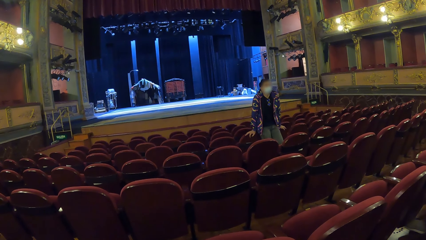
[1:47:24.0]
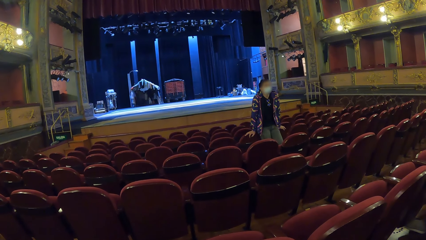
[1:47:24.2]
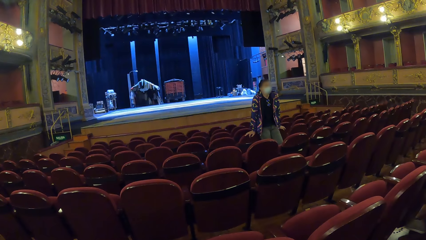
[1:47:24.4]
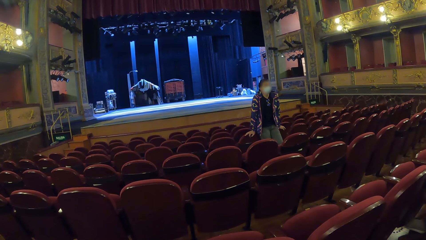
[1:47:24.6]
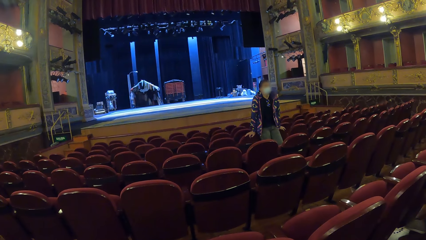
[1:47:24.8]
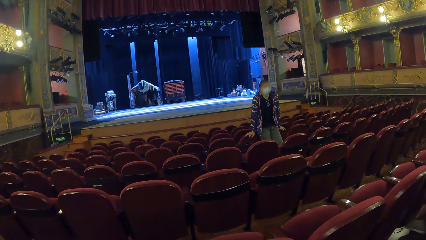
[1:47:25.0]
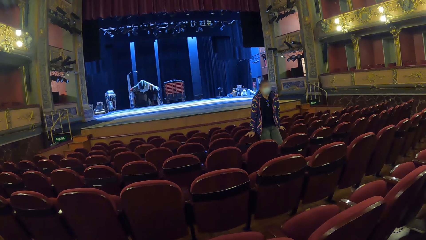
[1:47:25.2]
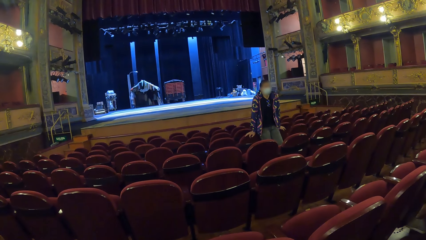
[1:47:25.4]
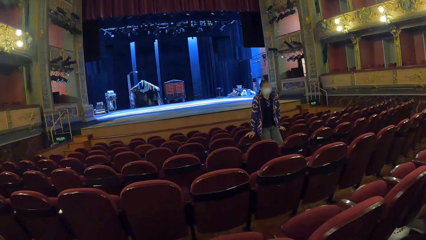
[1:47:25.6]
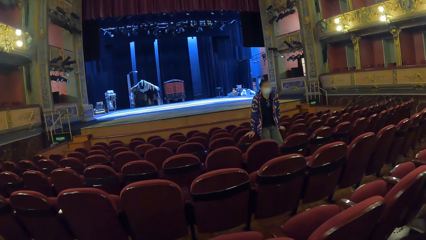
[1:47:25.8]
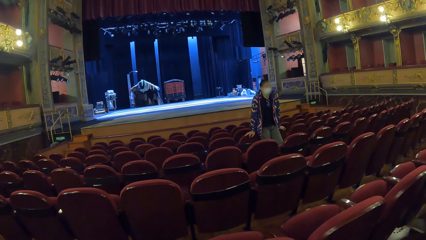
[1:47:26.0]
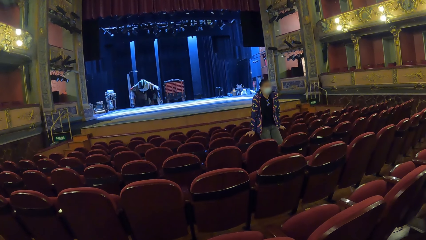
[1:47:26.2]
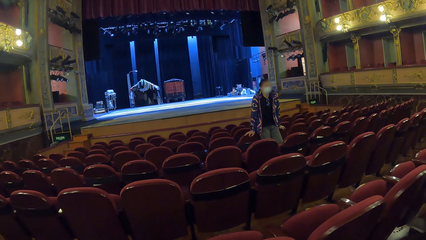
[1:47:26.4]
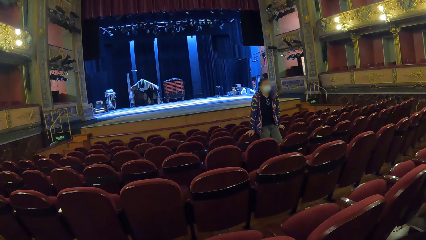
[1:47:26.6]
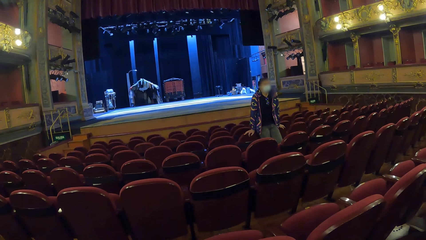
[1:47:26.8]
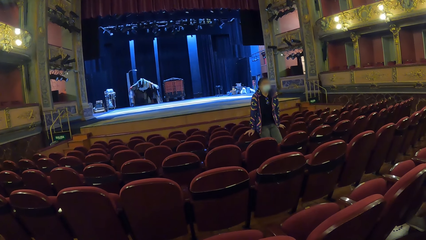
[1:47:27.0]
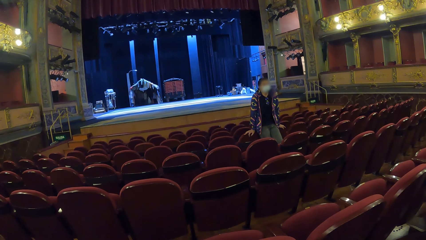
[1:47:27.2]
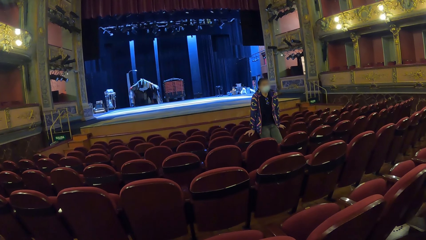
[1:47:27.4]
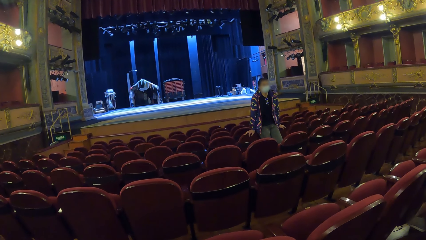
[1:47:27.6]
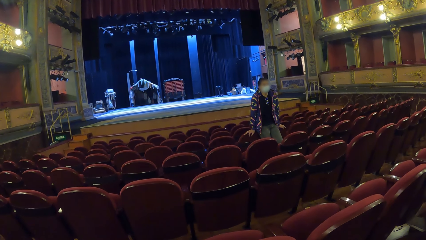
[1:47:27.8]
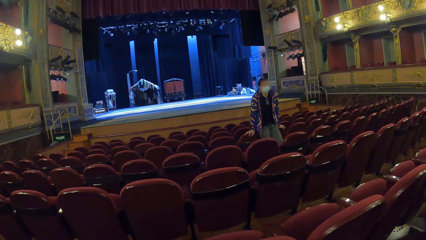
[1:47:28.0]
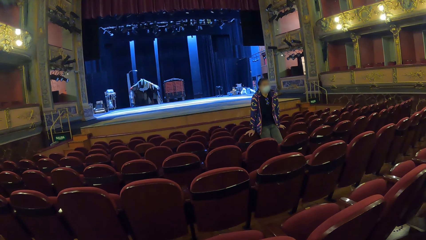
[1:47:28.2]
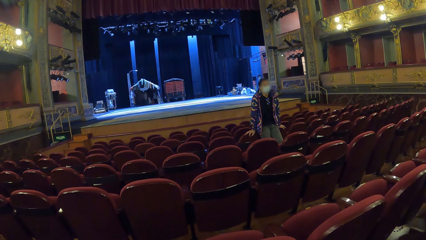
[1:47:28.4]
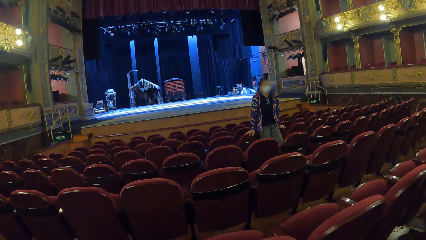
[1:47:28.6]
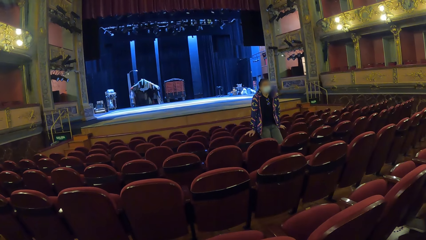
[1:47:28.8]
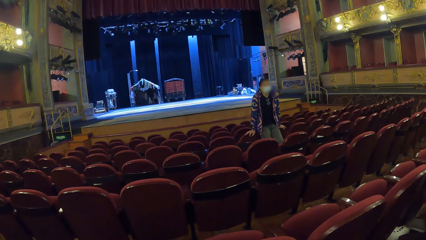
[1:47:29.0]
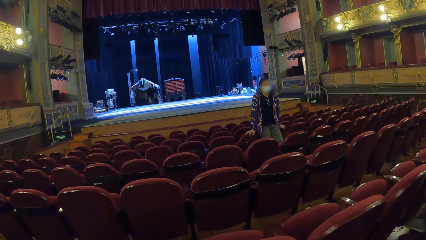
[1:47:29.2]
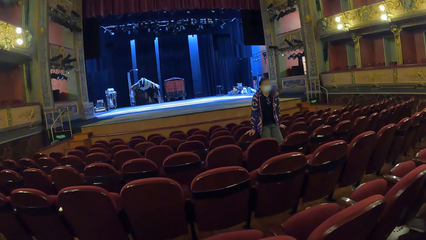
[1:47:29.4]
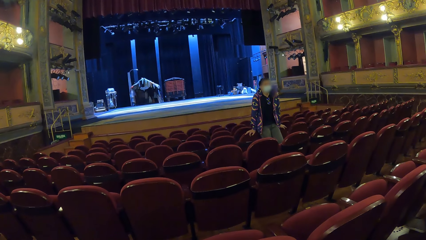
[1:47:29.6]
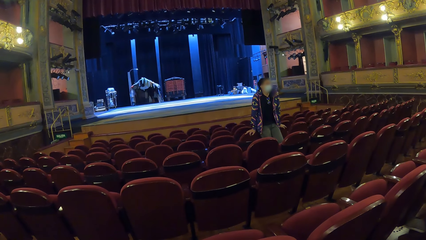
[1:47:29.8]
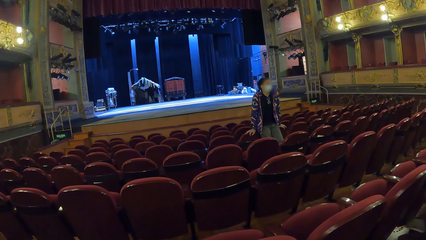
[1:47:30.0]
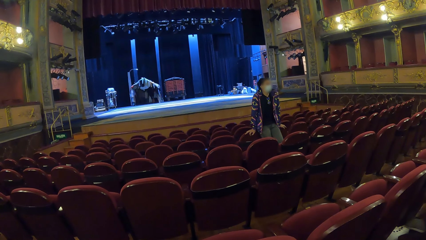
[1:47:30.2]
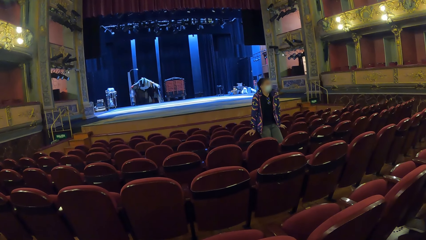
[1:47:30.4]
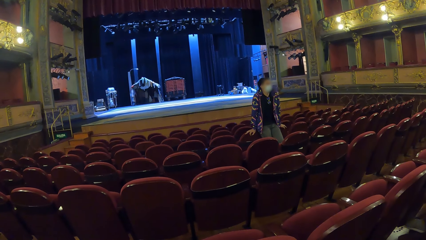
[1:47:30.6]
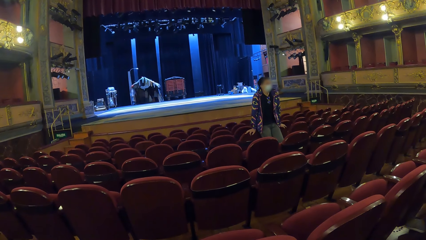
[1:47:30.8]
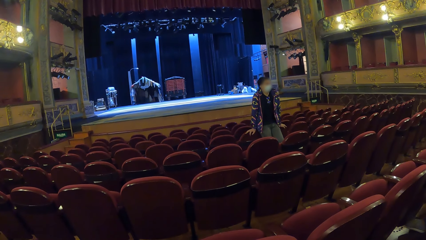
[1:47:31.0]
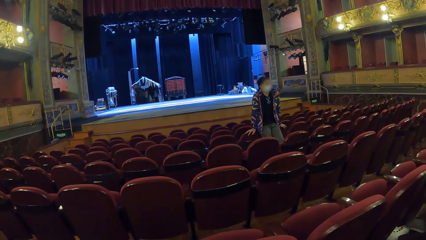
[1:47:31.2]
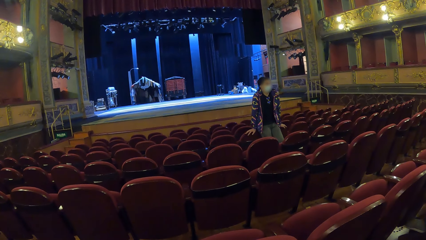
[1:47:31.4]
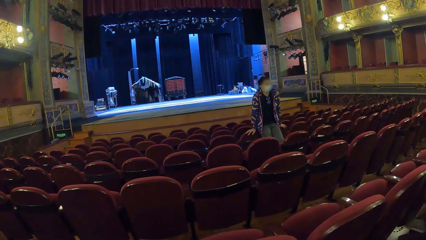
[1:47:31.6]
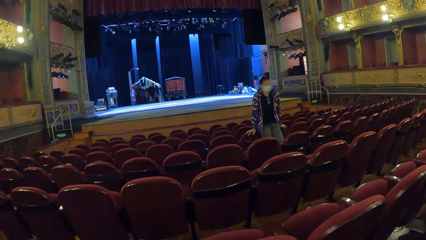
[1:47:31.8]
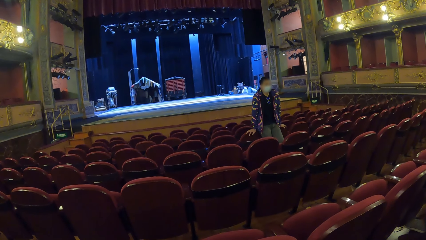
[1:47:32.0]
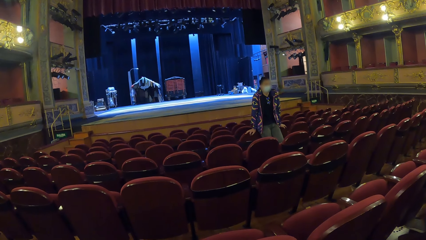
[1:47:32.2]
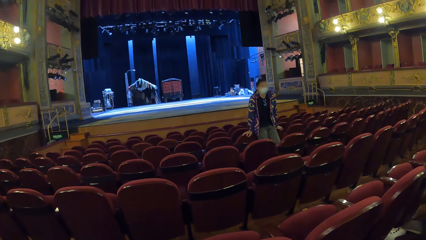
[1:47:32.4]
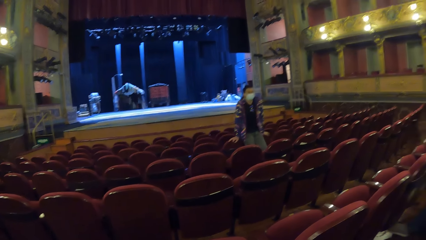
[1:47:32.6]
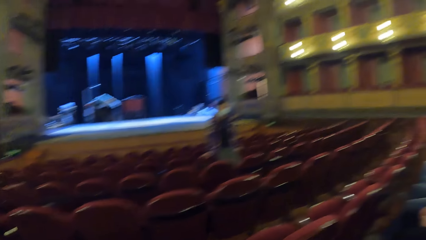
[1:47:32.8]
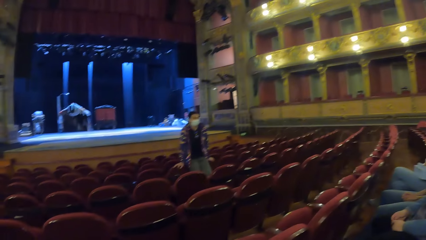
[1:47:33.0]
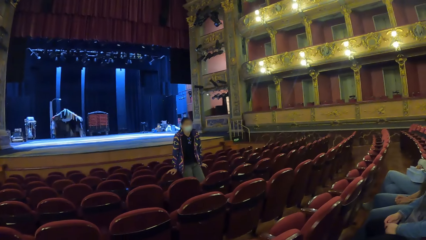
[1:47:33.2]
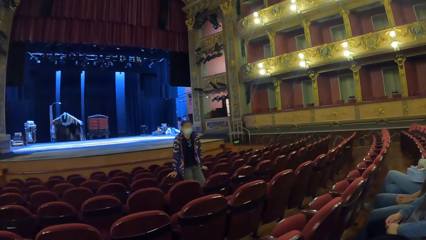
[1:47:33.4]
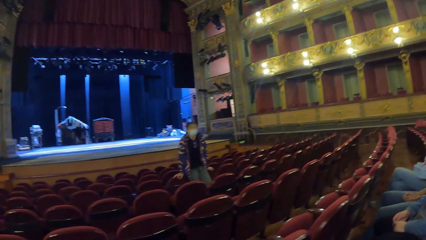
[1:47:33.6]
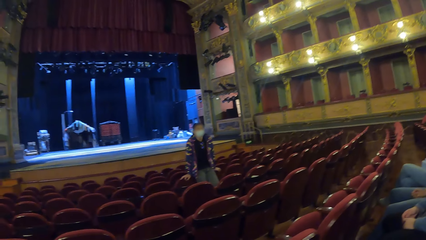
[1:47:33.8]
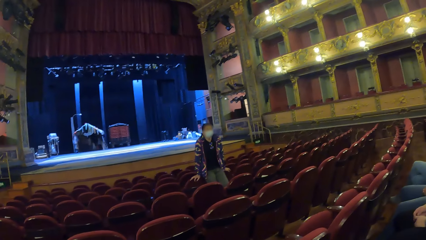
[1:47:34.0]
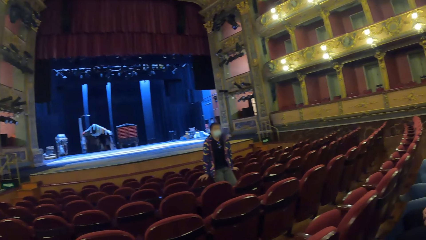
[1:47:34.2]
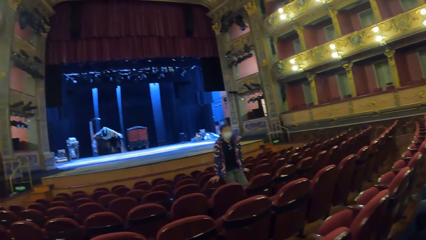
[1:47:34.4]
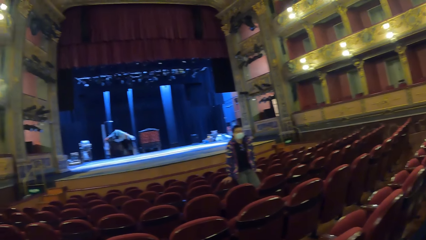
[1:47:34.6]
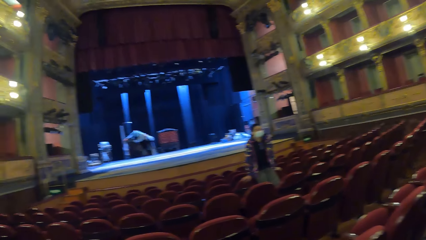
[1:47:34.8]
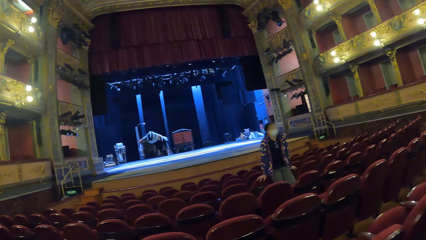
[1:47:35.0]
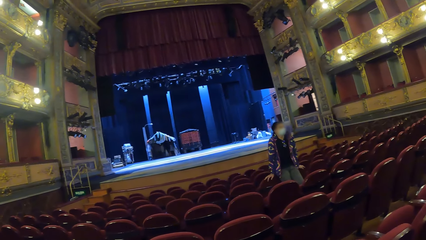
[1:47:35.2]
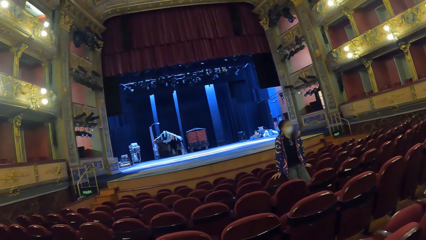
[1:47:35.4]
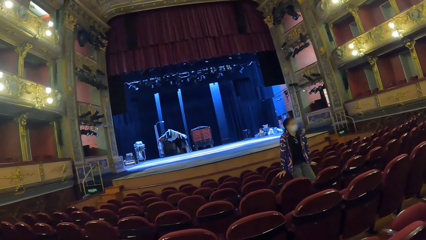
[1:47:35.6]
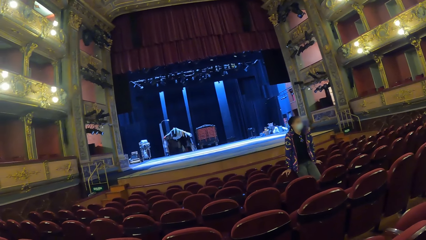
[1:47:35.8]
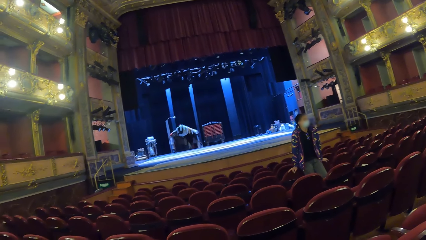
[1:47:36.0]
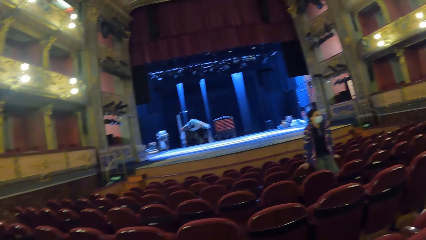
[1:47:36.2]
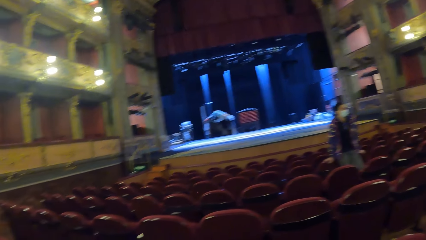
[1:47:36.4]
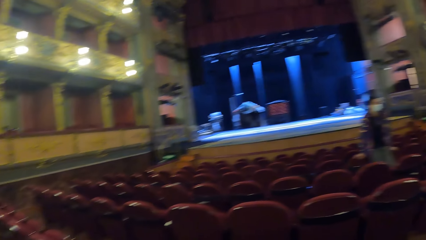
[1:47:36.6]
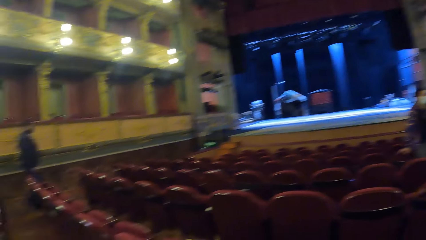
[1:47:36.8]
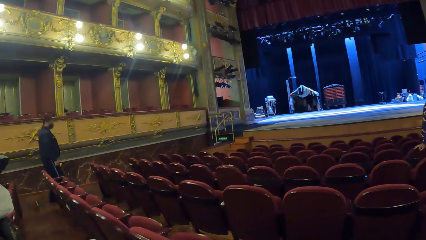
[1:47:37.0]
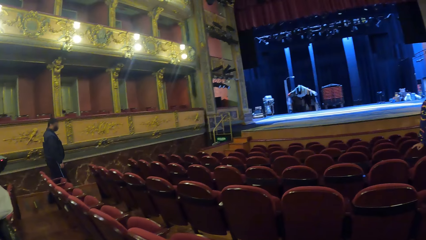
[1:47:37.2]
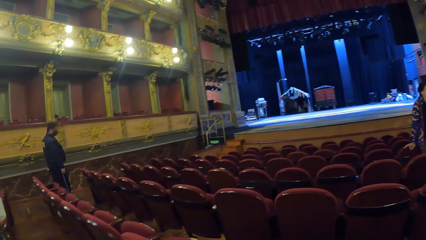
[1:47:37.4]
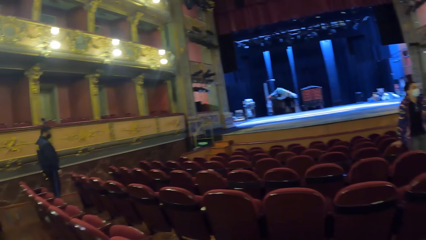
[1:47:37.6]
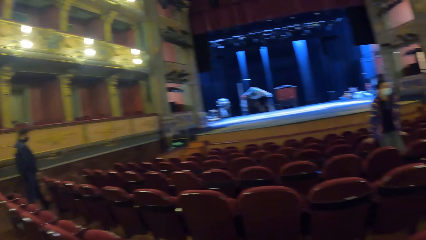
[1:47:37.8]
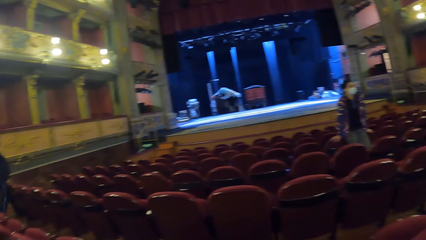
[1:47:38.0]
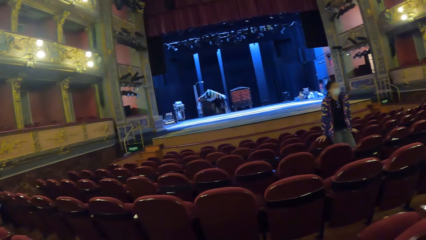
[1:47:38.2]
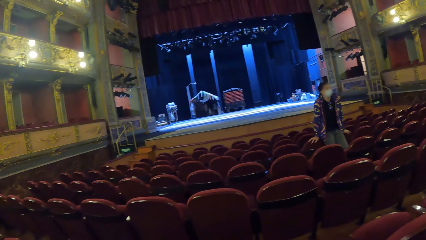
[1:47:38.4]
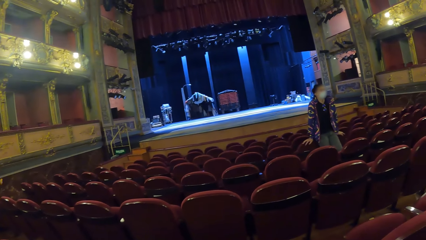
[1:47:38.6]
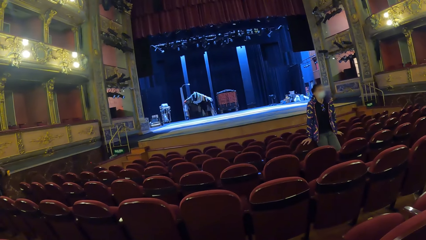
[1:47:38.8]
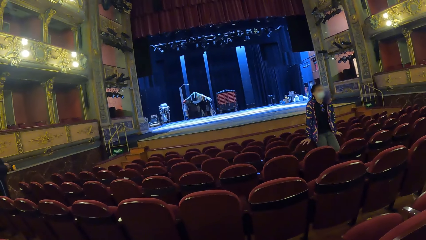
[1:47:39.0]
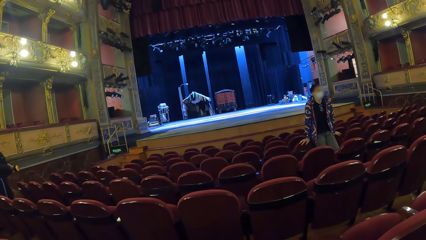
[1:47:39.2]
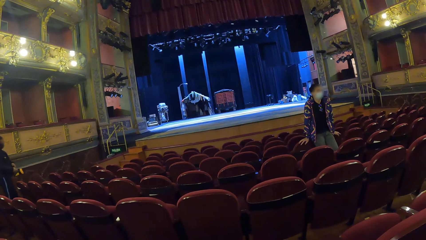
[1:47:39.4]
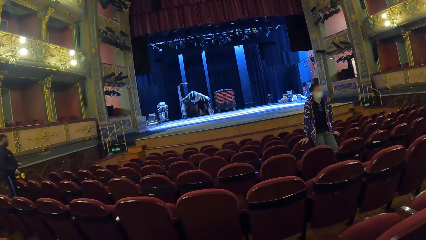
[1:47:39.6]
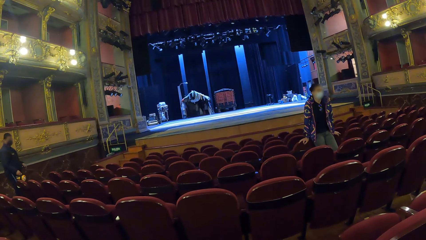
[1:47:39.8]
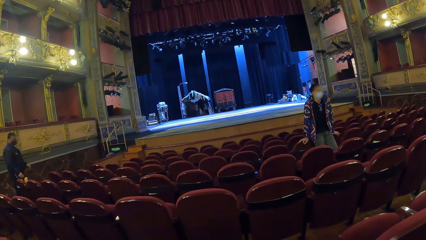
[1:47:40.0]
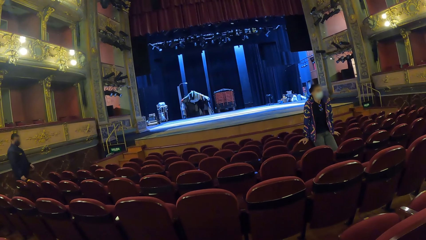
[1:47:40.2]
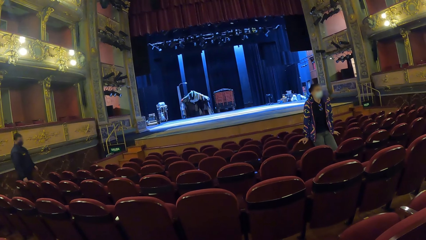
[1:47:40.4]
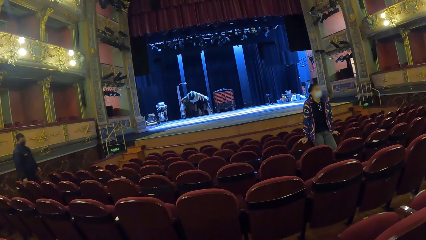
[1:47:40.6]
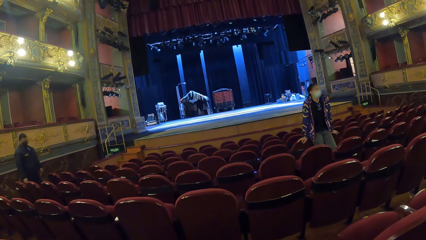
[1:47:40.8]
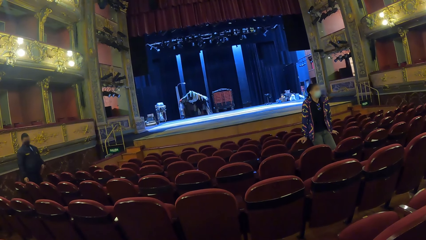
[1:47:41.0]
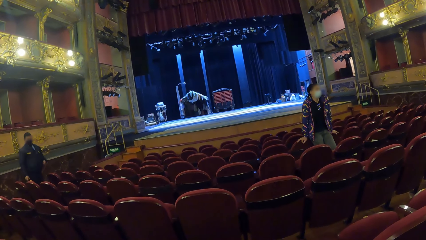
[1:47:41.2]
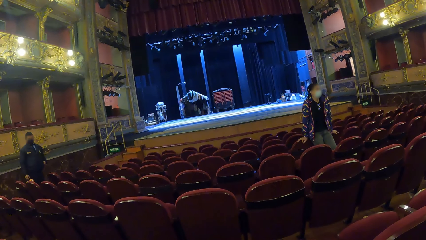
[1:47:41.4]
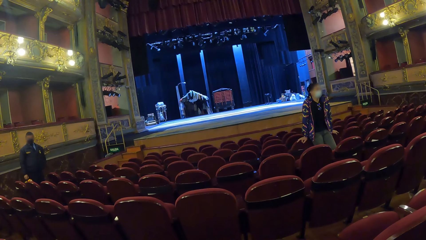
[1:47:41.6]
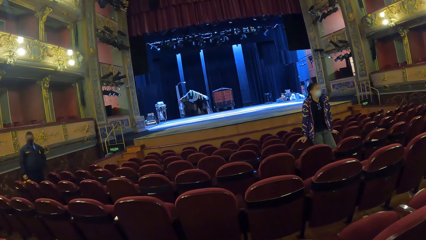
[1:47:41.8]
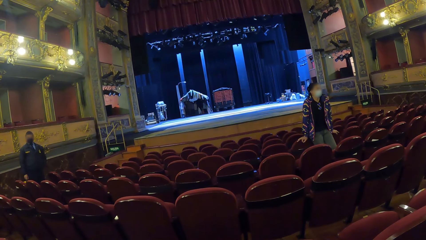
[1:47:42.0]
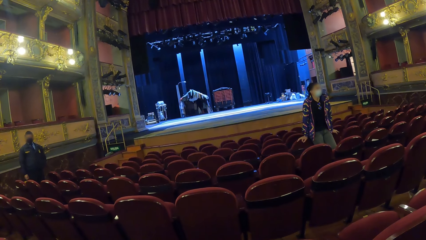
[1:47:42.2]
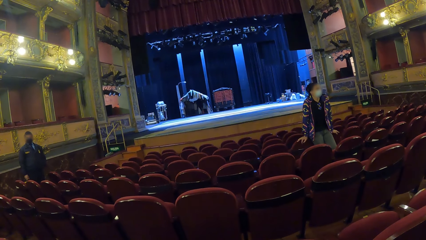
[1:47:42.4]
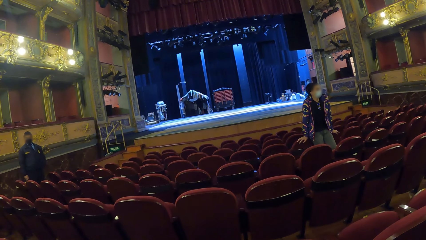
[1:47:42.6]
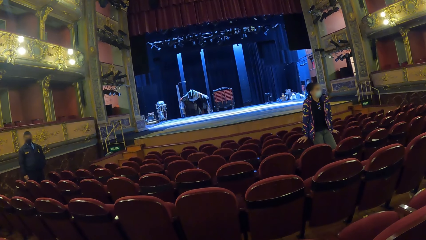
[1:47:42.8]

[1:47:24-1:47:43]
The camera wearer looks at a person. They look around.
